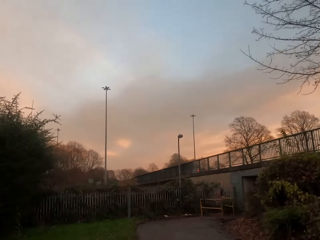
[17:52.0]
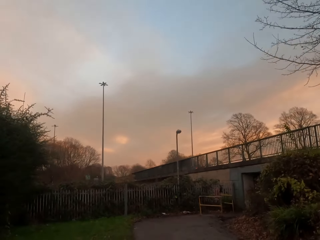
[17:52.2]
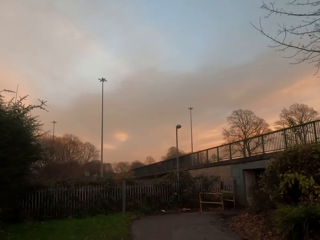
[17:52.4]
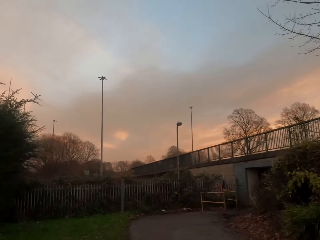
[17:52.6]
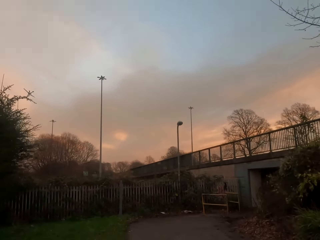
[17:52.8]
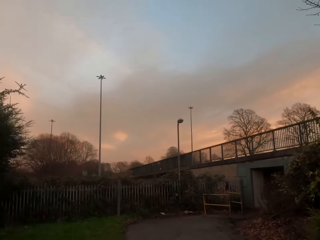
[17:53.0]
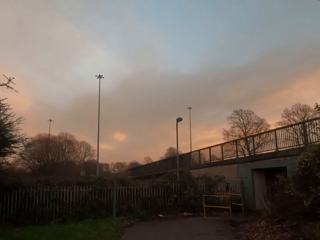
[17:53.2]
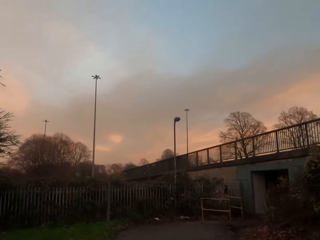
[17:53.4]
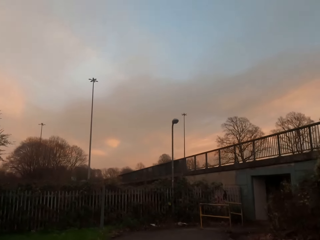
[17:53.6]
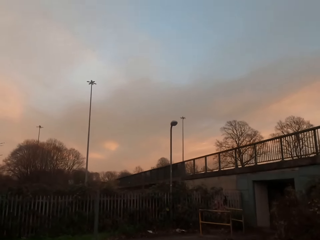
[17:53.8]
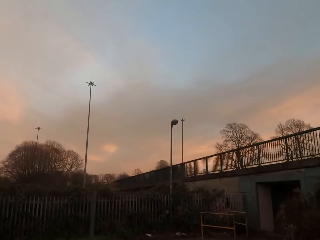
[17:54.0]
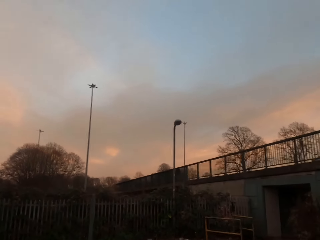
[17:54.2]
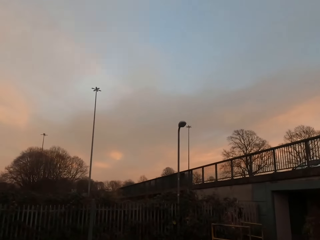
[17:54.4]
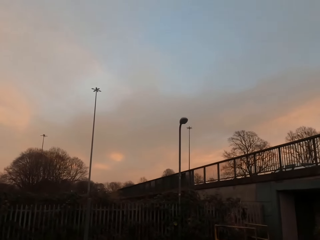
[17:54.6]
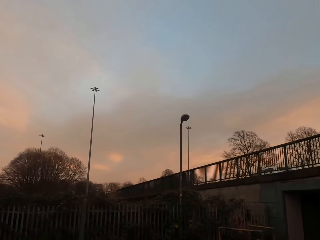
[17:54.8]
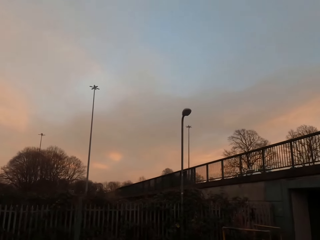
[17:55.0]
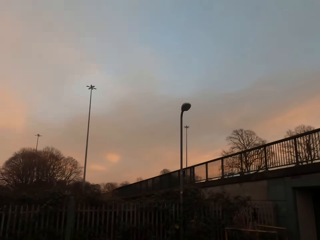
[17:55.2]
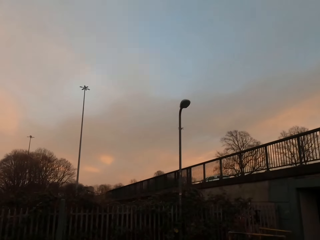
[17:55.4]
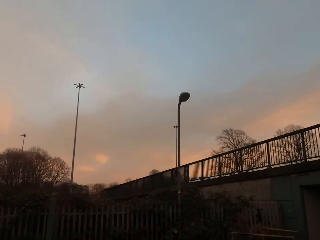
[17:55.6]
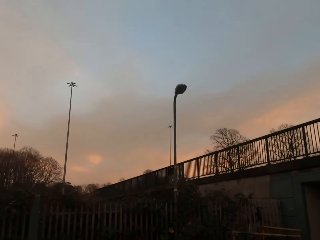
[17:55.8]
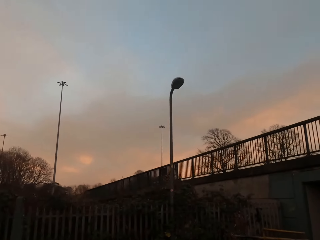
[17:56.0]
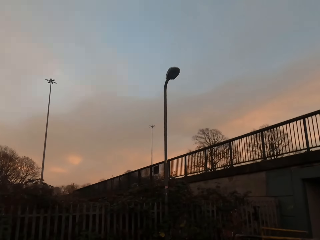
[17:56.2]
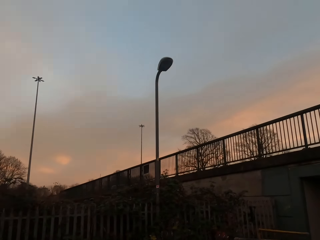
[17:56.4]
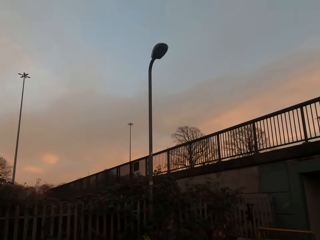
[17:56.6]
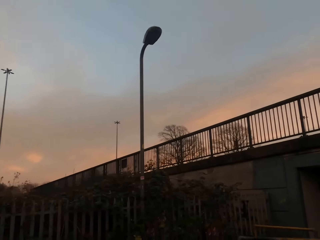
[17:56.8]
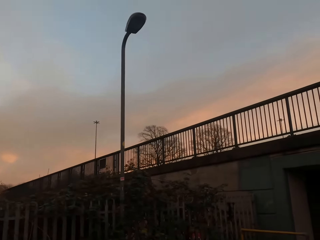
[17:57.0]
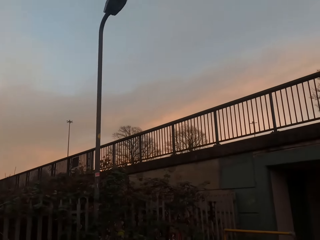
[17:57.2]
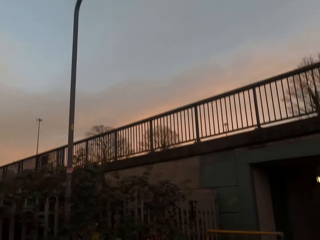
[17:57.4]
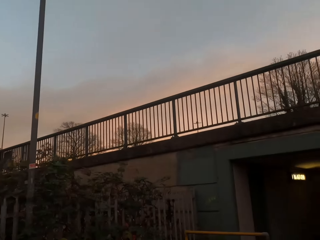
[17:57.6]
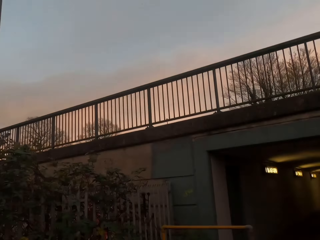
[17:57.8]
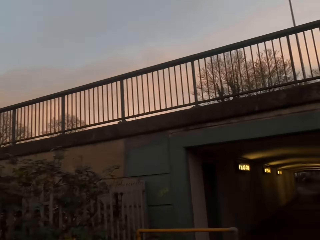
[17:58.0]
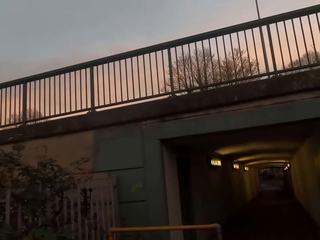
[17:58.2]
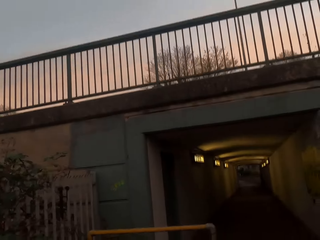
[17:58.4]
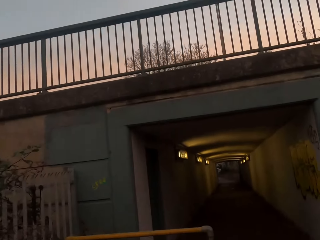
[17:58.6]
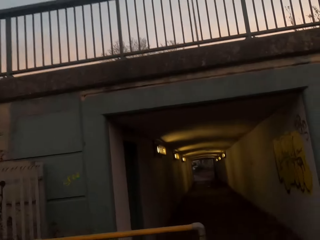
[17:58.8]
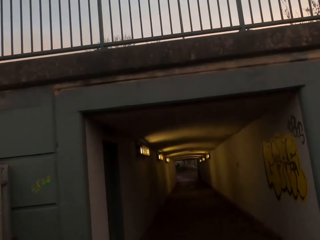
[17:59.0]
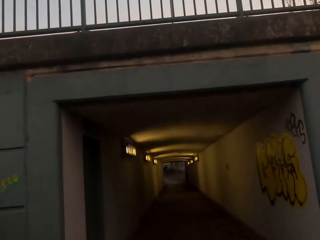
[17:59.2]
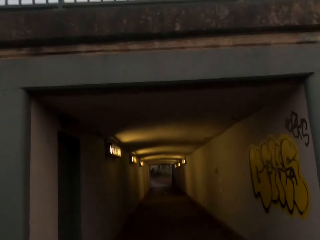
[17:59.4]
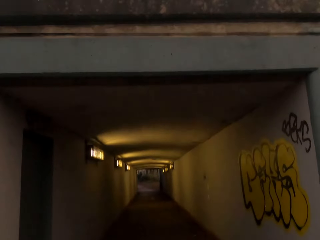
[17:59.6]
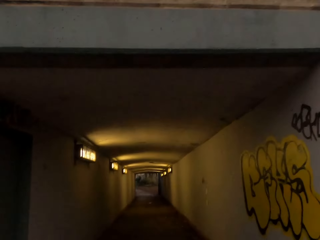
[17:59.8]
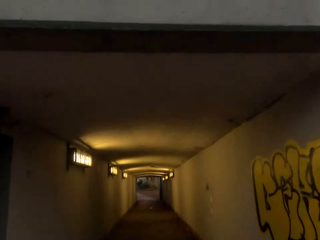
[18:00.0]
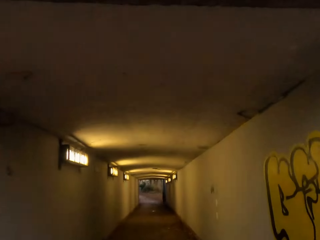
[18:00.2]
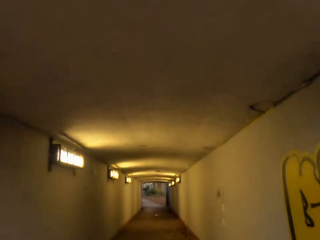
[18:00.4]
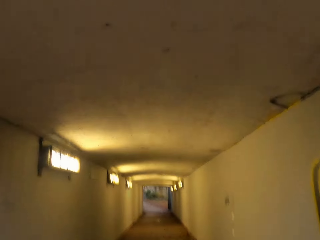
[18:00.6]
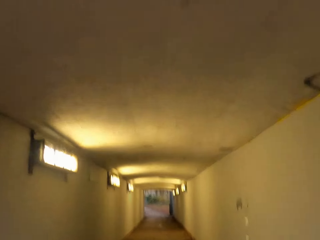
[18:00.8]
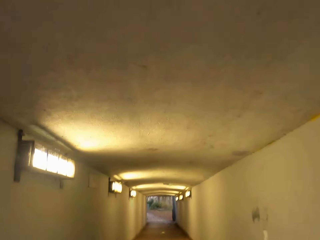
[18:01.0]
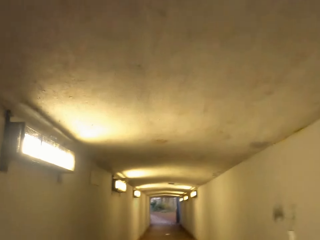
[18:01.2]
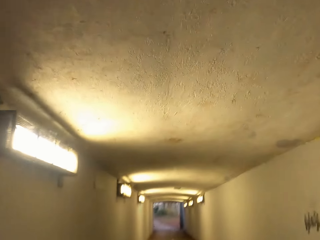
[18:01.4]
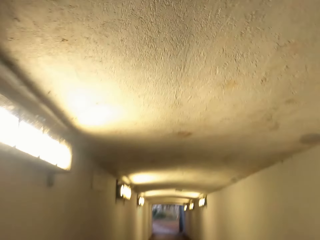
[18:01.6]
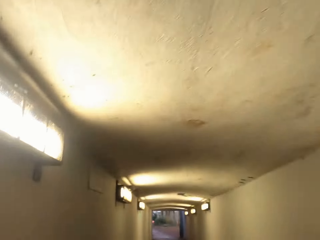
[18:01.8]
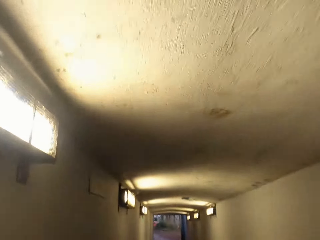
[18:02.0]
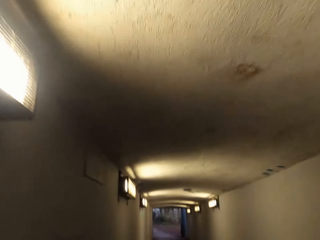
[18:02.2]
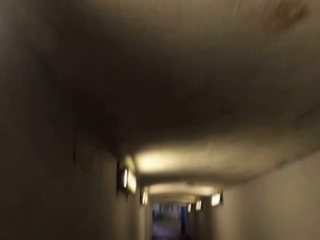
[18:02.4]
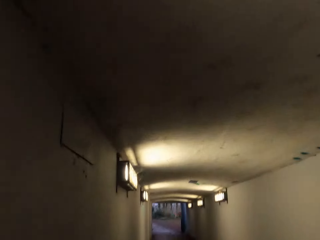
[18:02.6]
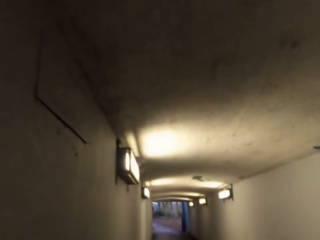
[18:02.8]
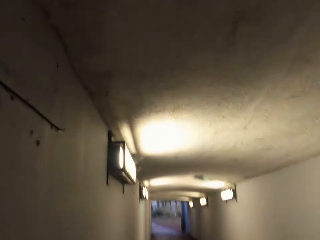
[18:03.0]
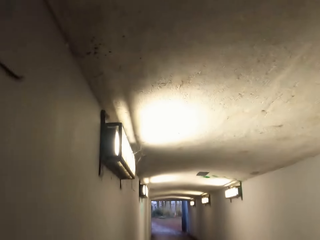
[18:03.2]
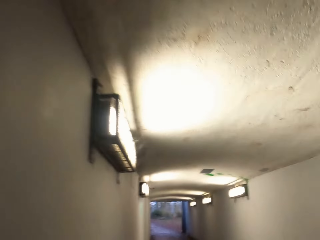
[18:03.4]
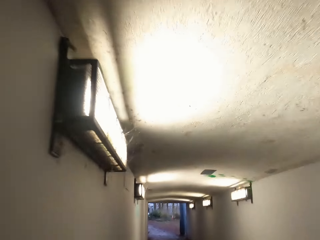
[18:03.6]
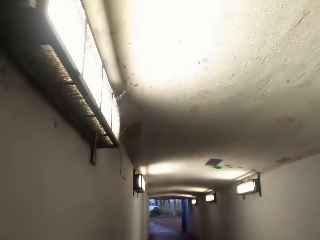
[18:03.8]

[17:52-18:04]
The camera wearer gets into the road tunnel. They jog through a subway.

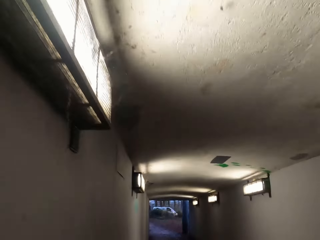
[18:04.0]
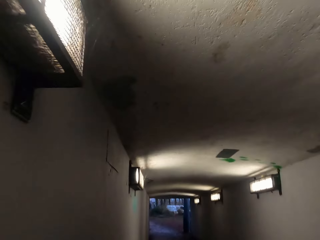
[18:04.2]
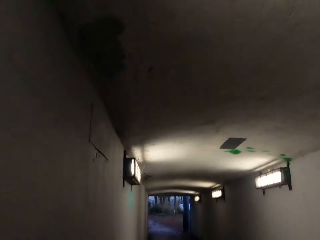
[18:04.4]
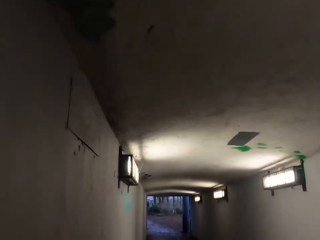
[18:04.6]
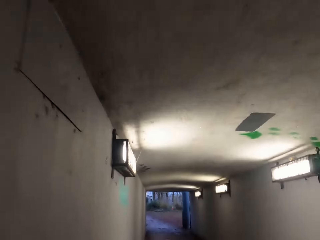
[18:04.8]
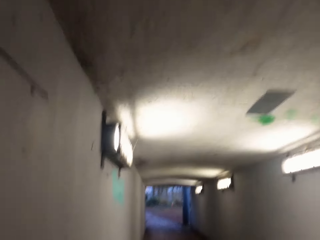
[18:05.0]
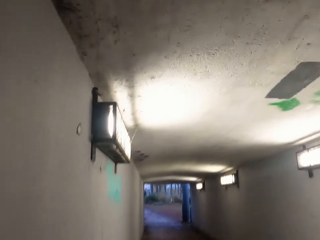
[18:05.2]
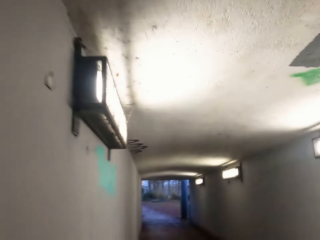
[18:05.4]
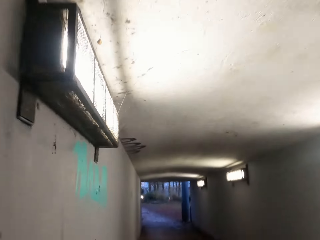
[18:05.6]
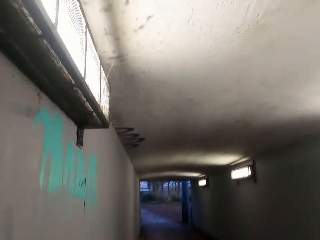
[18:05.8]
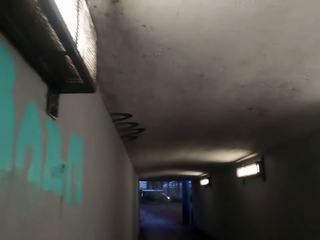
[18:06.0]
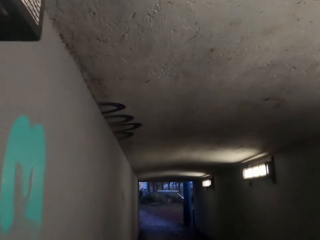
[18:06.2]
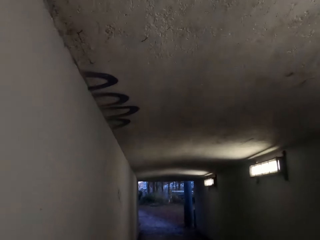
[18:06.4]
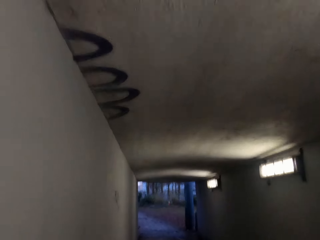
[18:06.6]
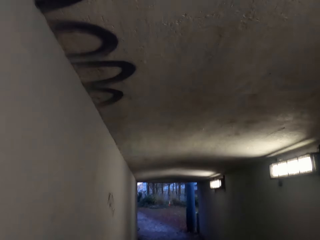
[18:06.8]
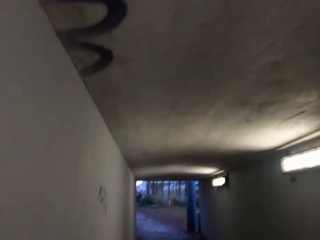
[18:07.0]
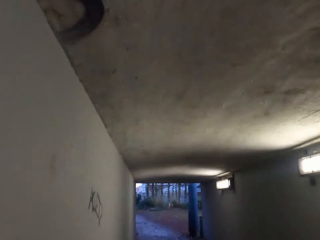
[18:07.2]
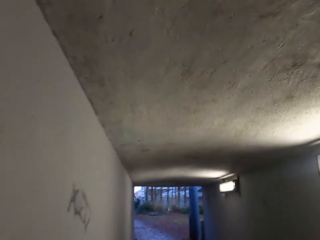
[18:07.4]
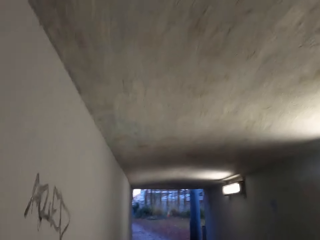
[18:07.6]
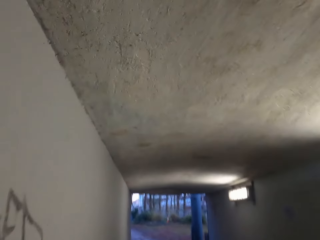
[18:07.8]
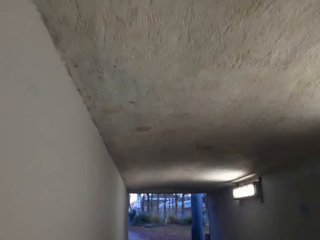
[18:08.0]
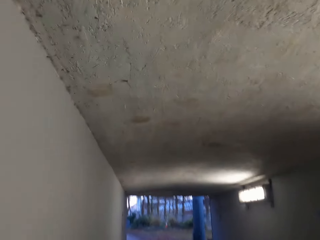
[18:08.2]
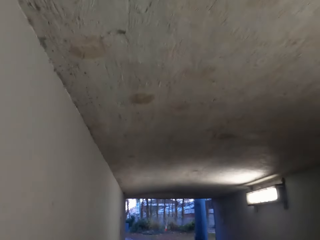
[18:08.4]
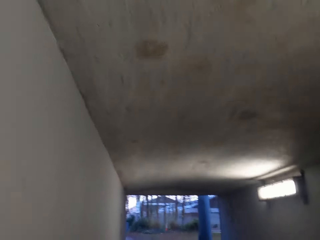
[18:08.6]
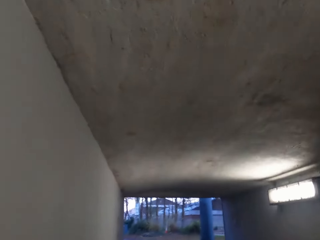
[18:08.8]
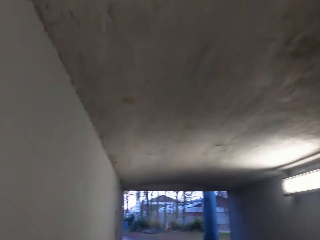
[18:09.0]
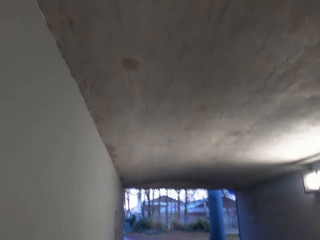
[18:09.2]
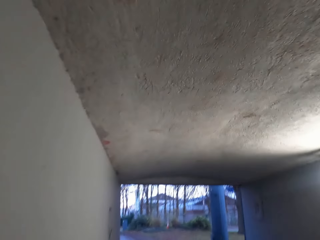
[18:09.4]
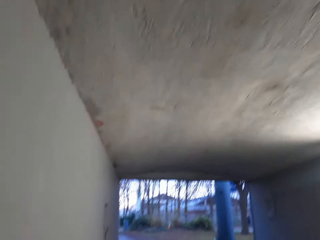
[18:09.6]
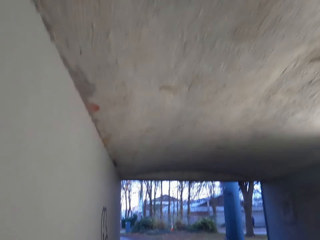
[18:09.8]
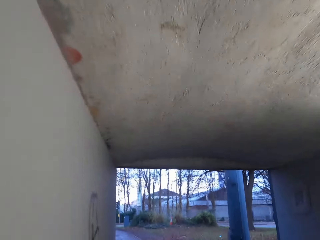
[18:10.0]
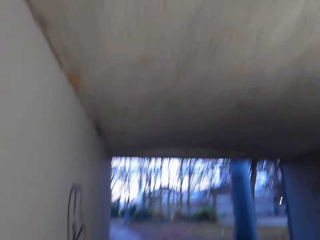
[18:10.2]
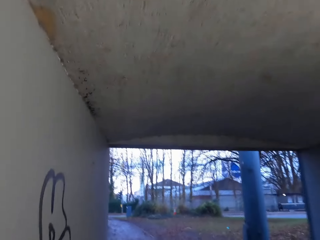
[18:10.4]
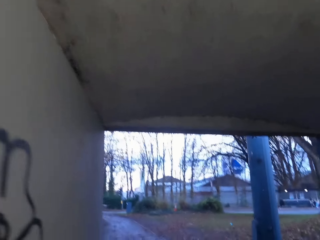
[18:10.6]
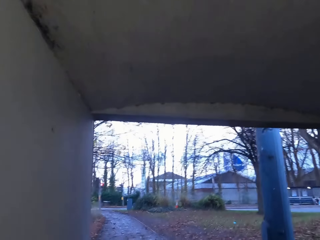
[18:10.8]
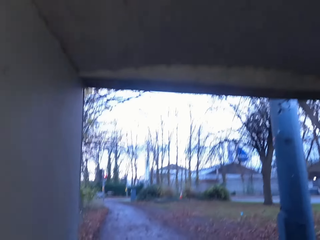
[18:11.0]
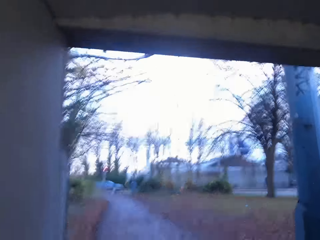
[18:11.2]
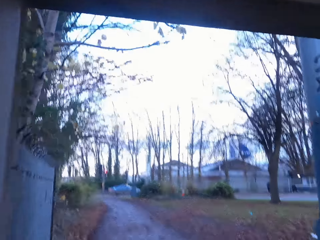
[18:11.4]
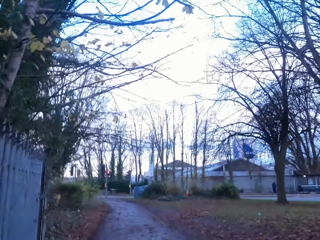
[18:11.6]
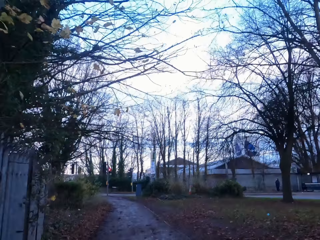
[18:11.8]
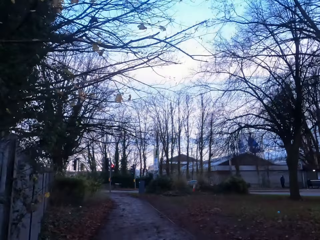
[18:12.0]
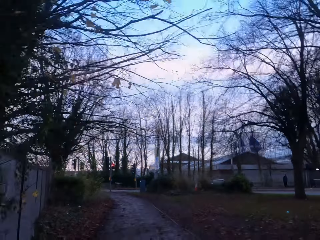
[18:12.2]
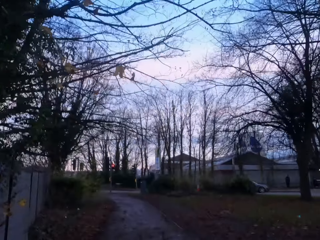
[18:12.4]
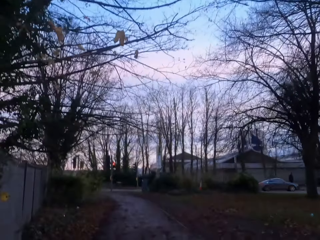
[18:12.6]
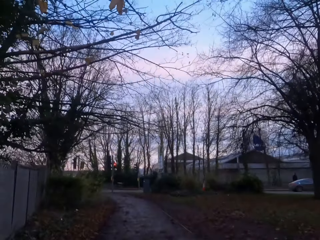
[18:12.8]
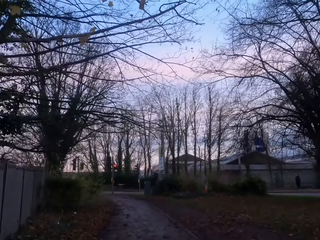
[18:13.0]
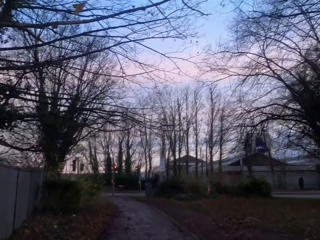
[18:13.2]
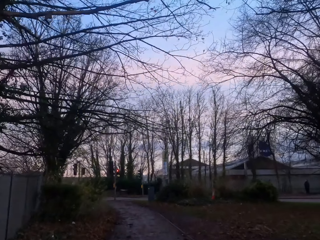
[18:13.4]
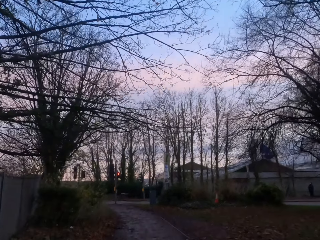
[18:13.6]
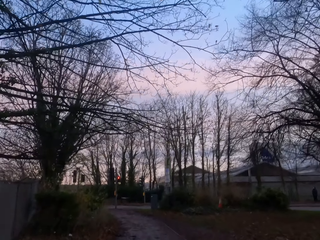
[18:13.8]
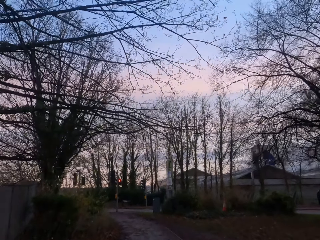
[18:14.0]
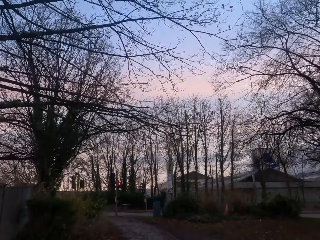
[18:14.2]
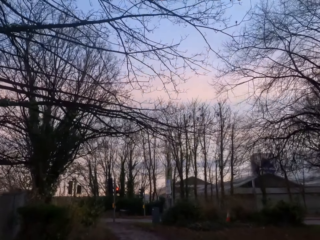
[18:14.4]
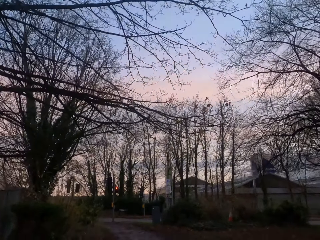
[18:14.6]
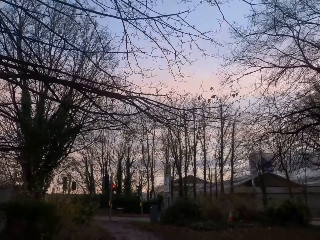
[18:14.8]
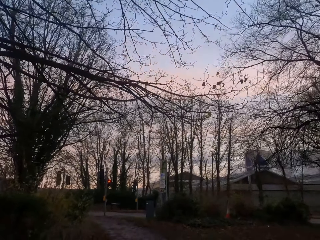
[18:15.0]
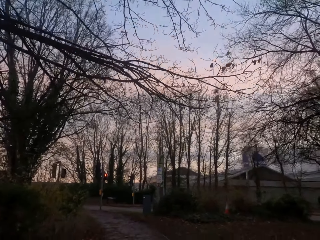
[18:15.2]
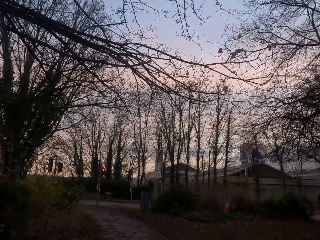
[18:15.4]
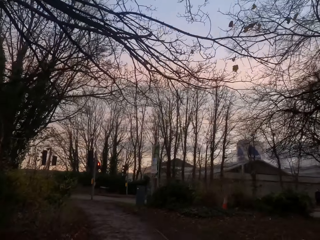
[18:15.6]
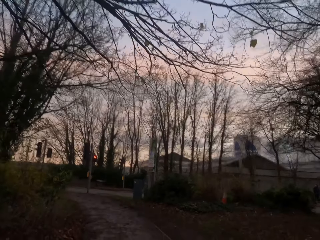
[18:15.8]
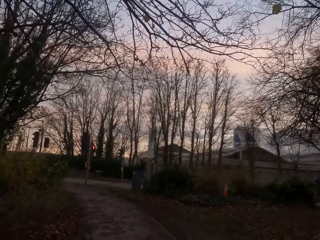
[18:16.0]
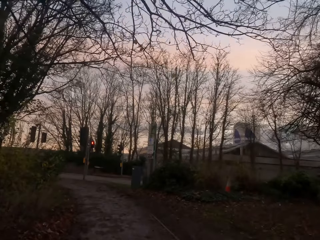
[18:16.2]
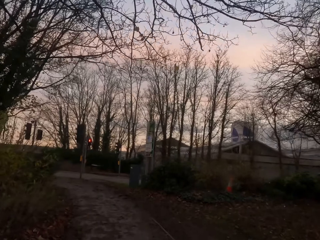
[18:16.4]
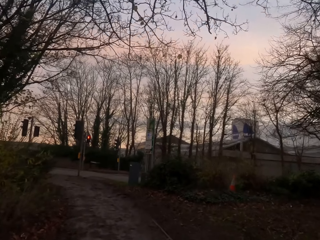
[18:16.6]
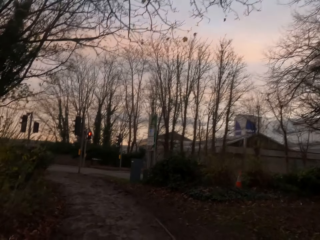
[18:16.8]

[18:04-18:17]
The camera wearer jogs along the street. They walk in the pathway.
